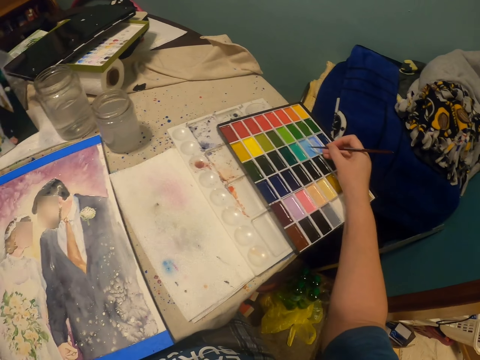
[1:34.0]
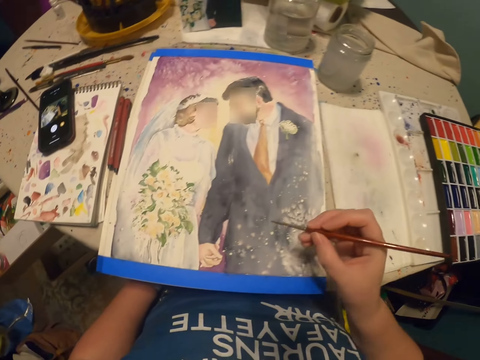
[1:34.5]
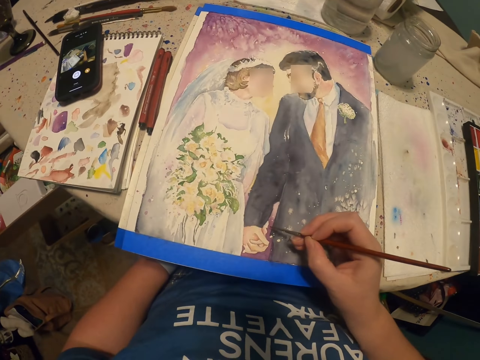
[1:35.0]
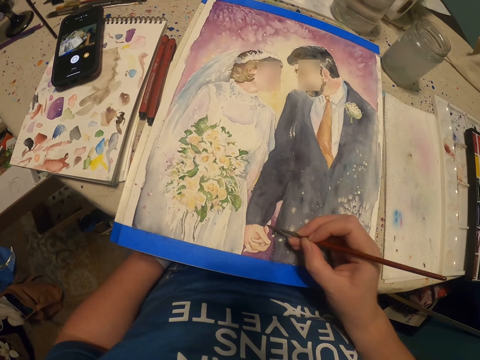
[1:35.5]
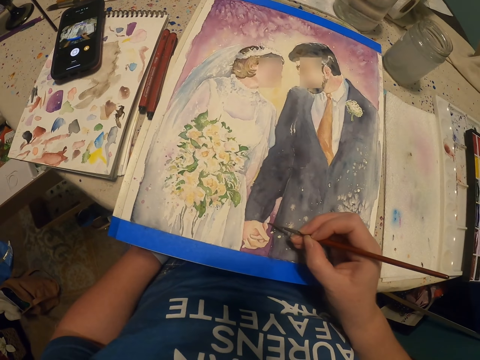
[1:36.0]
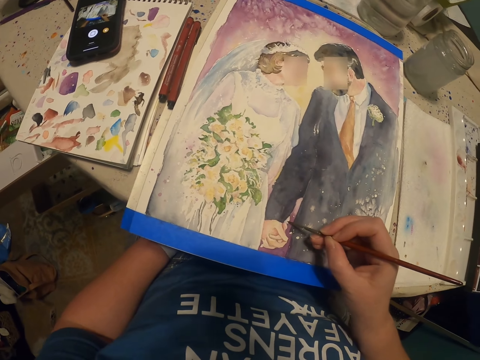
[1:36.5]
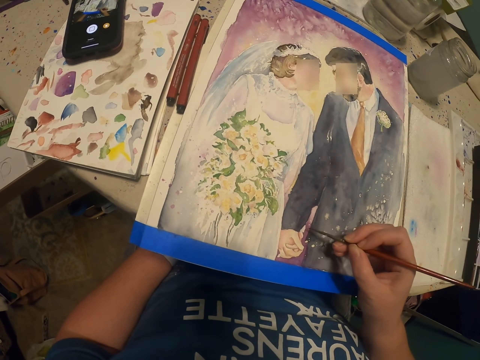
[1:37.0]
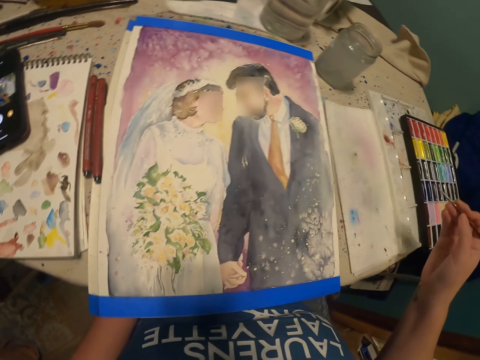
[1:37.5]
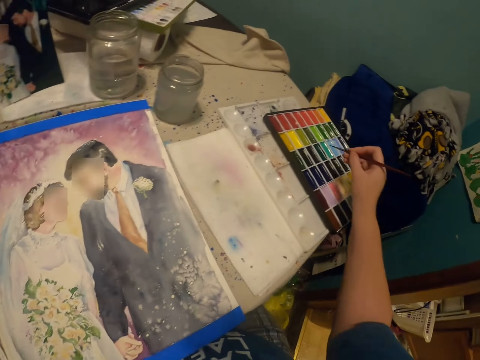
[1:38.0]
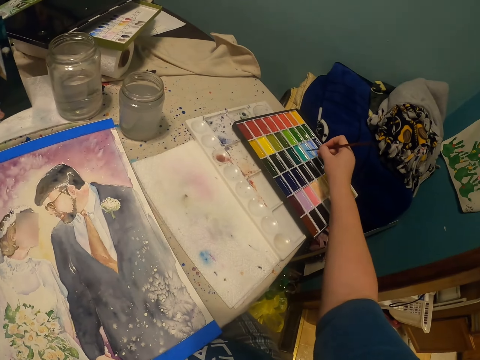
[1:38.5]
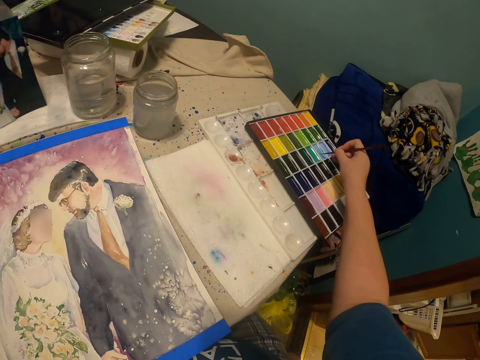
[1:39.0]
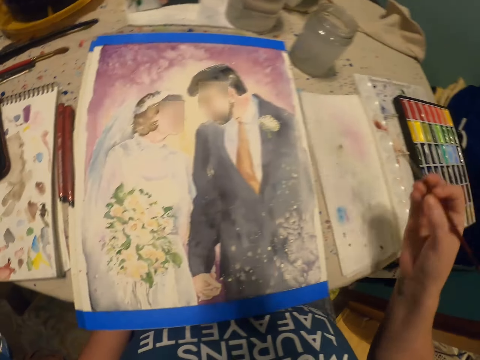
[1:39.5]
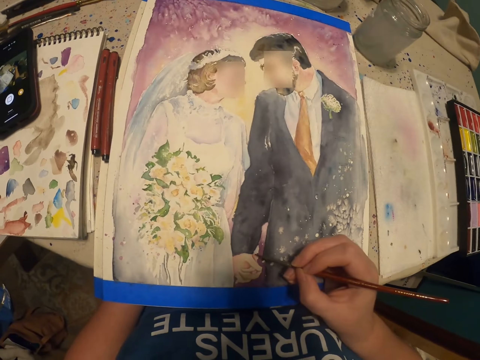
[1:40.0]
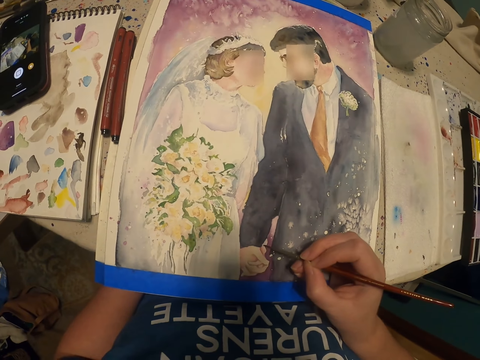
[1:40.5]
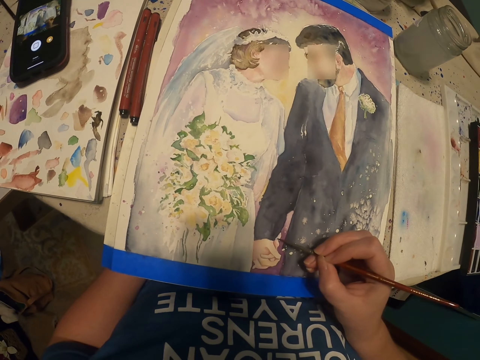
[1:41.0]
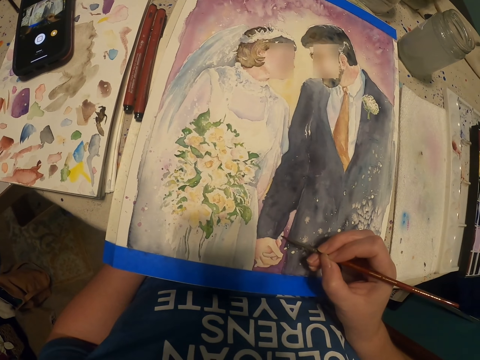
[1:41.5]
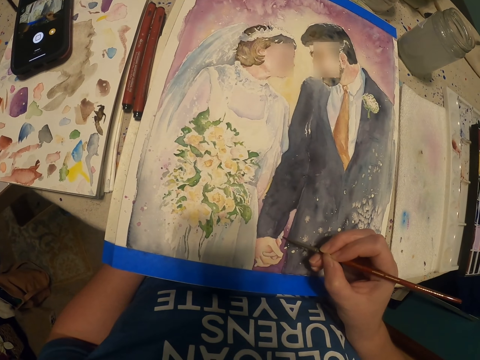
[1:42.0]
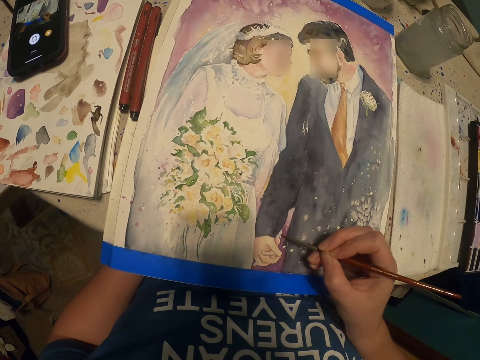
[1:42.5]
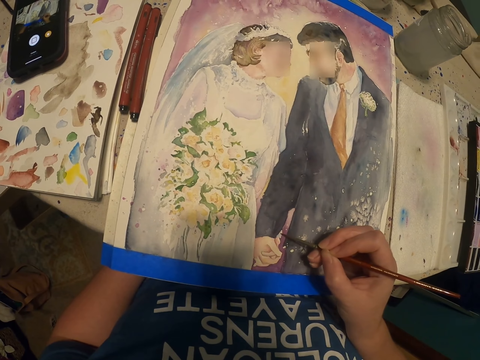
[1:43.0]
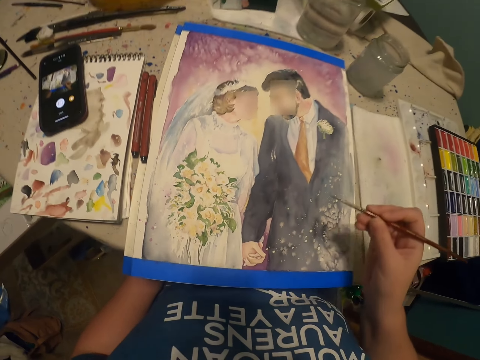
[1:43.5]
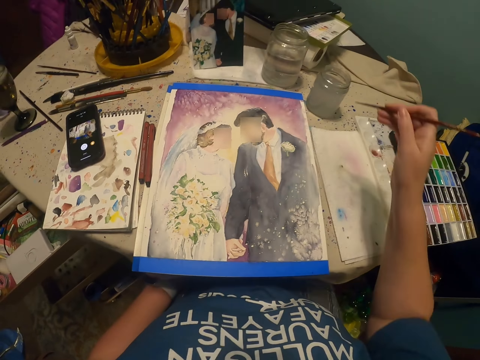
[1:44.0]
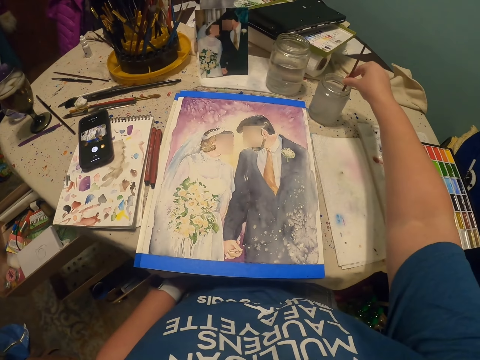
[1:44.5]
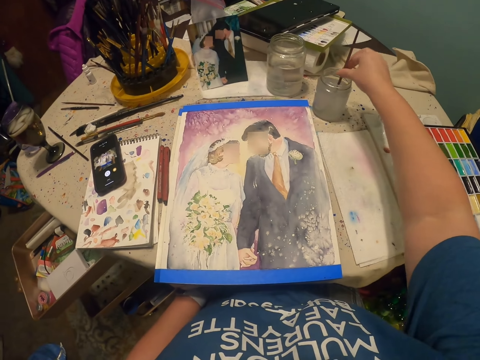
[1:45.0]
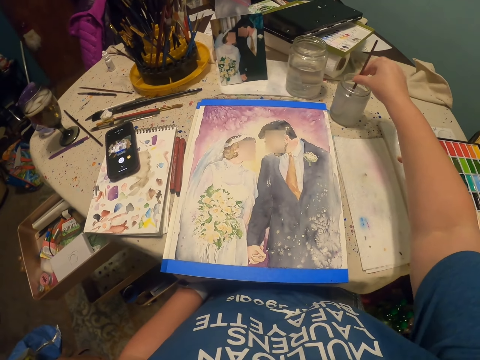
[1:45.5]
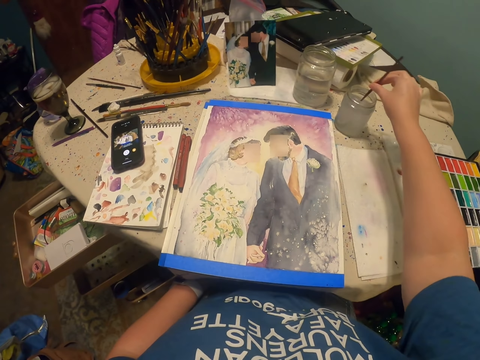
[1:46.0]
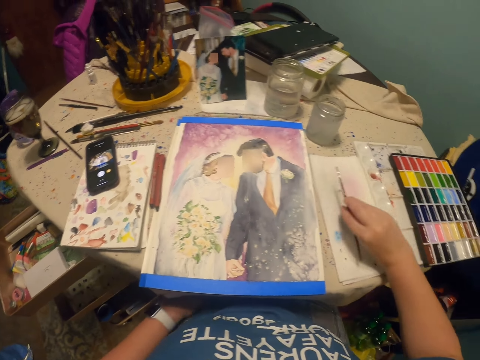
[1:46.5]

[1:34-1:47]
The camera wearer puts the brush pen on the paint box. They paint the decoration. They put the brush pen on the paint box. They apply the paint on the brush. They paint the decoration. They dip the brush pen in the art liquid glass.

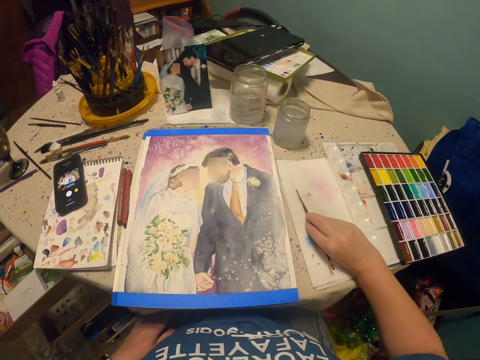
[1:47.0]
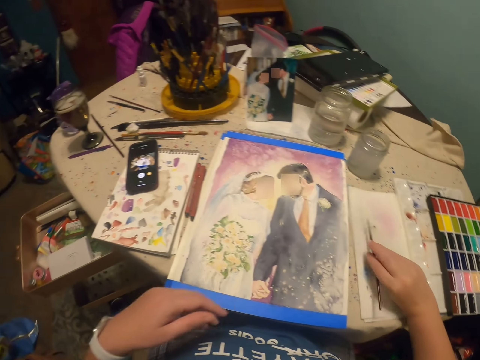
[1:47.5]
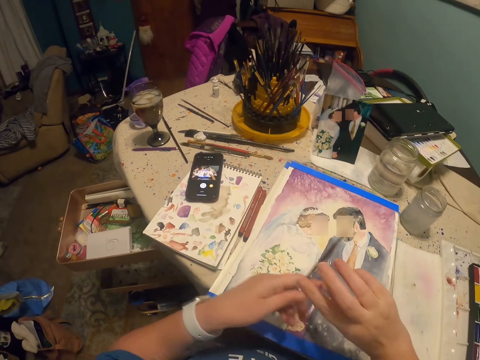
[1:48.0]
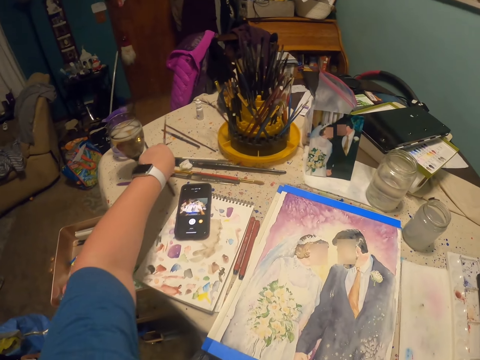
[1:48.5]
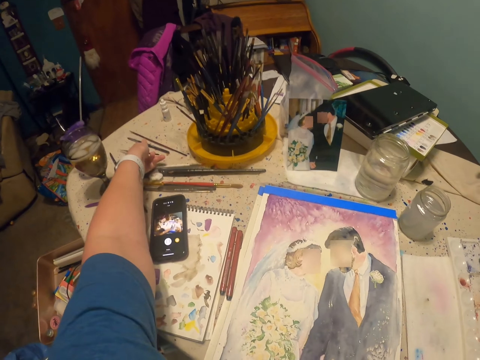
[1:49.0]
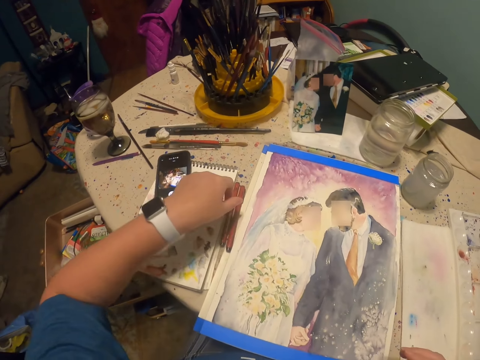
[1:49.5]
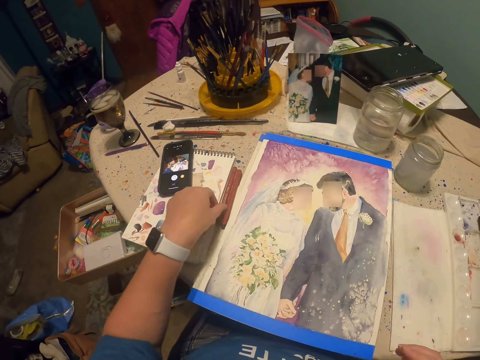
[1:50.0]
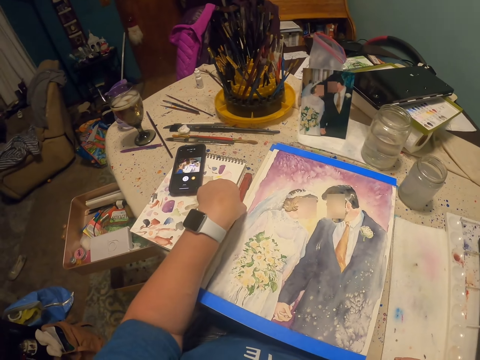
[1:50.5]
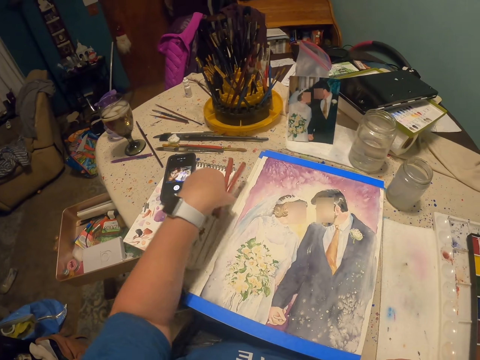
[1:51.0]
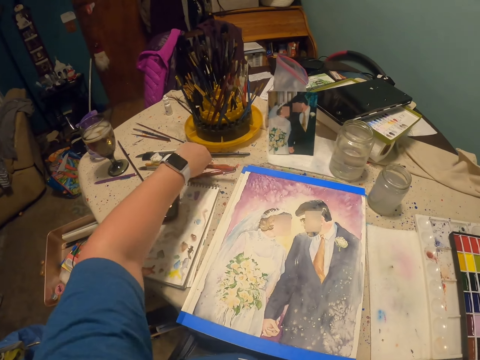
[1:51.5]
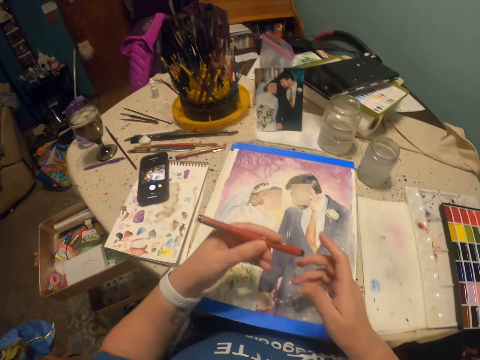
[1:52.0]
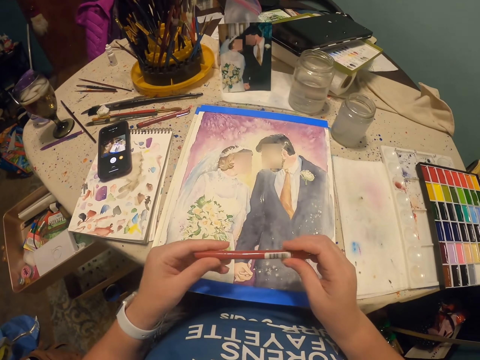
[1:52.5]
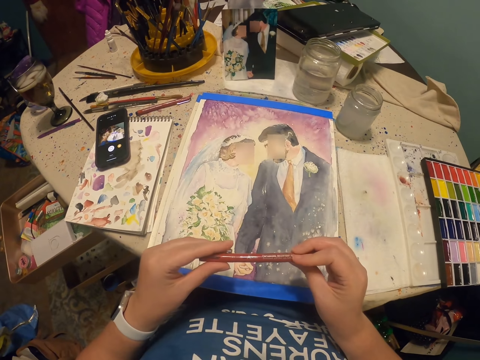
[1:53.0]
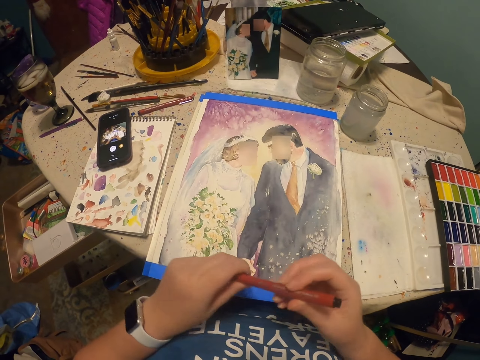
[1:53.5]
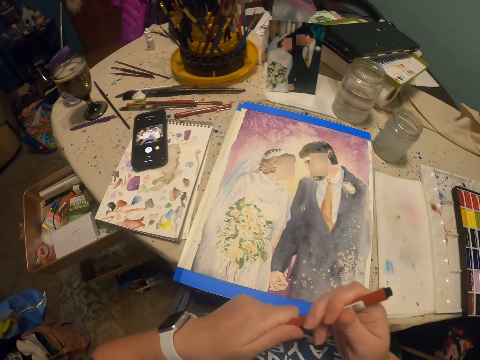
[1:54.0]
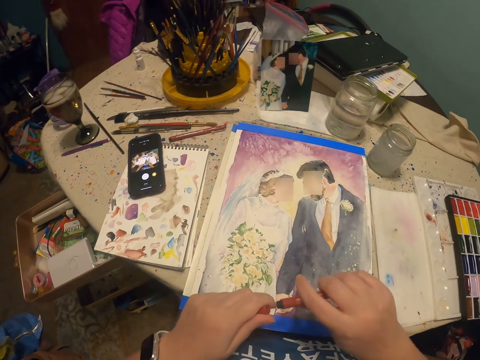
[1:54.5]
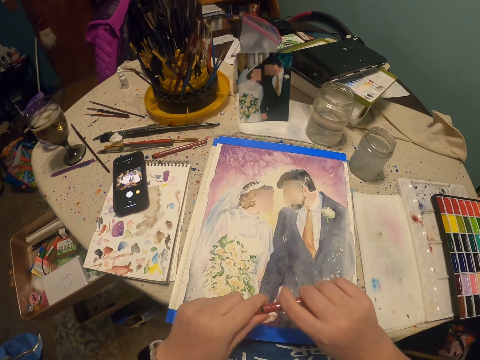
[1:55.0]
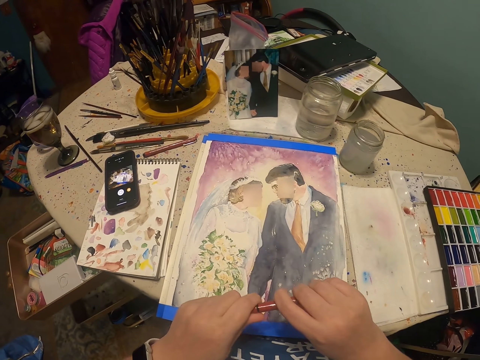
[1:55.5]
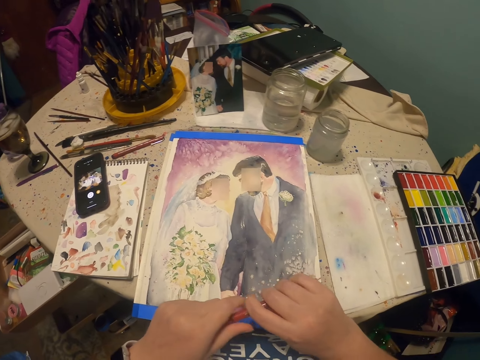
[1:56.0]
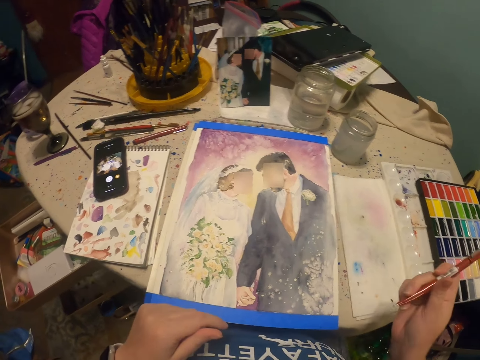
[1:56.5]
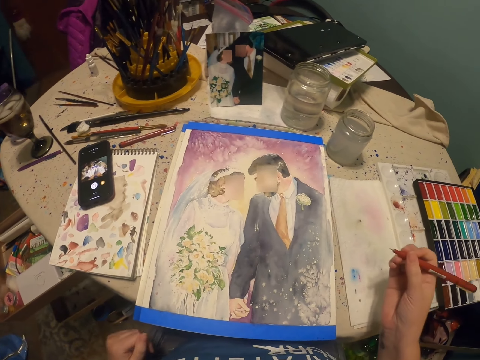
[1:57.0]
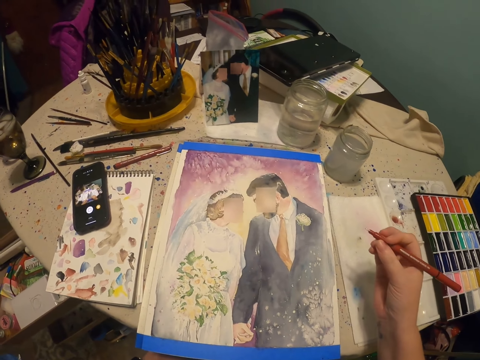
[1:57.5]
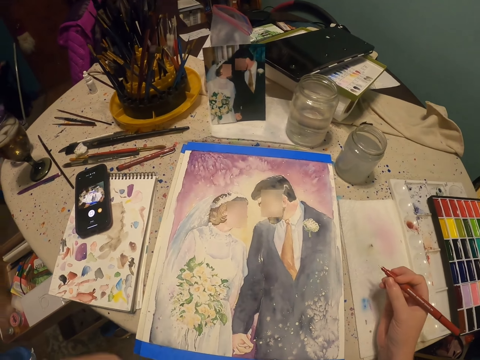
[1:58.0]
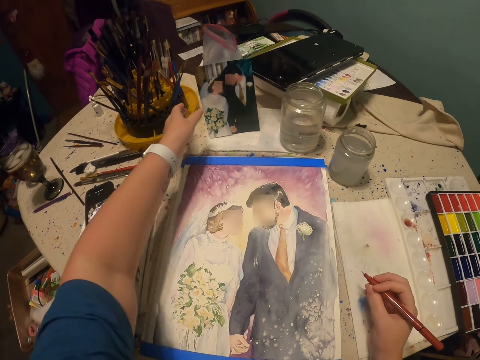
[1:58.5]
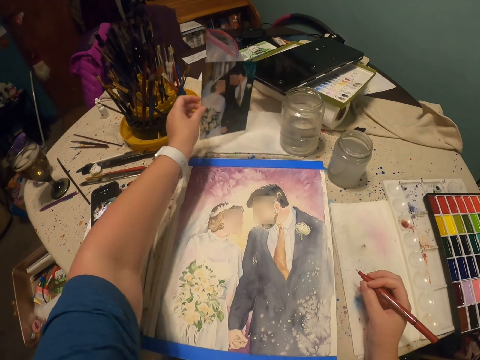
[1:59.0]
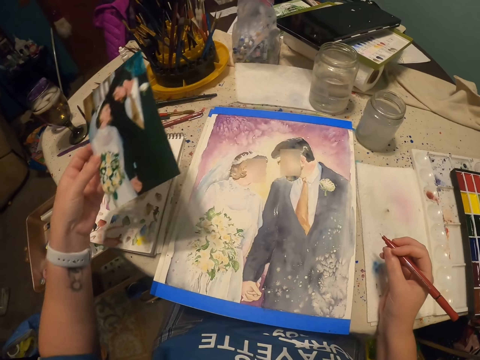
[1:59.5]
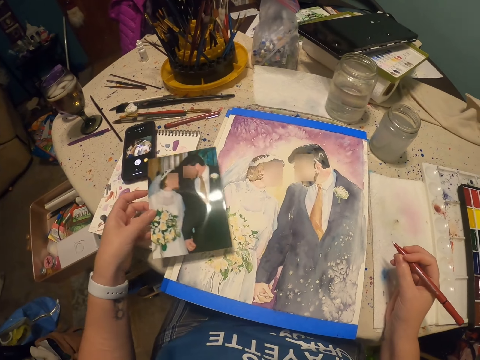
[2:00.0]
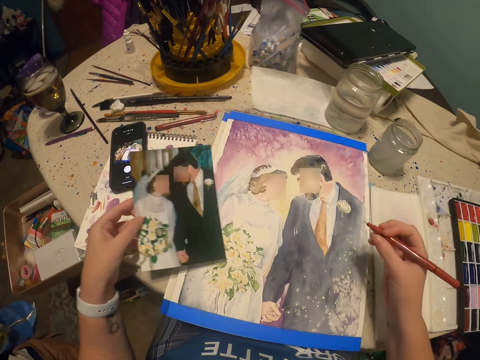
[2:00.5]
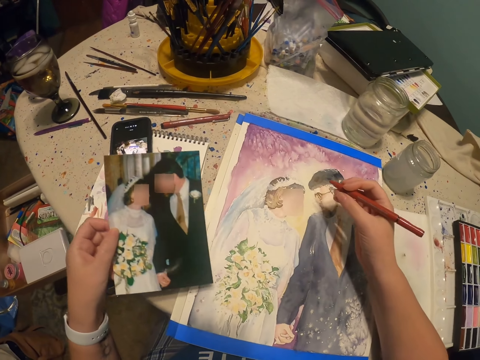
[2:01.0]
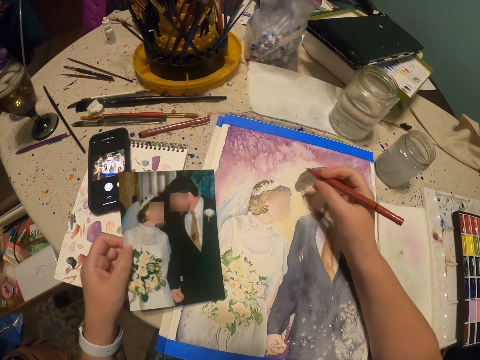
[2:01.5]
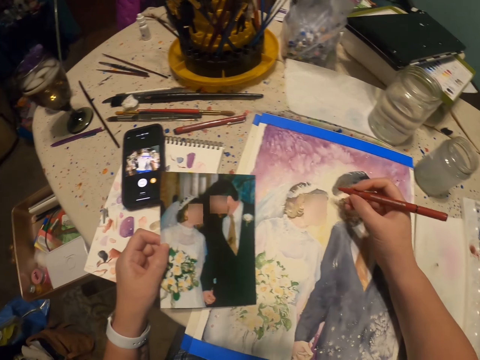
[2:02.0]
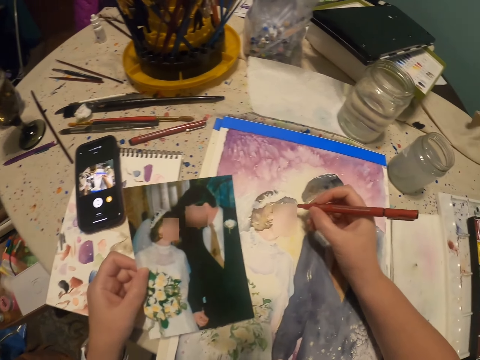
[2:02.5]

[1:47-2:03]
The camera wearer puts the brush on the paper. They wipe the paper on the rough draft. They pass the brush pen to the left hand, hold the brush, and place the brush pen on the table. They pick two drawing pencils or the pen brush. They place one drawing pen on the table. They hold the pen brush. They open the pen. They put the lid on the pen. They hold the pen brush. They pick the photograph with the left hand. They hold the photo.
